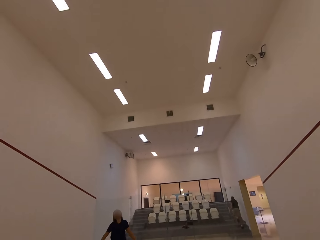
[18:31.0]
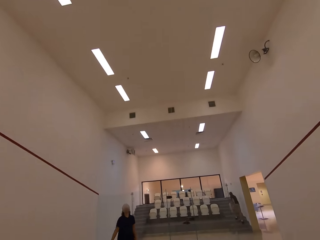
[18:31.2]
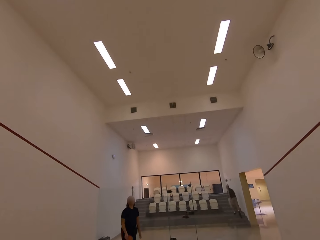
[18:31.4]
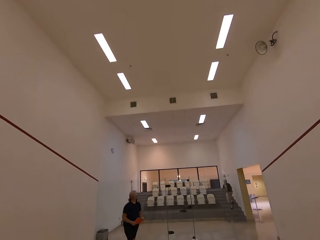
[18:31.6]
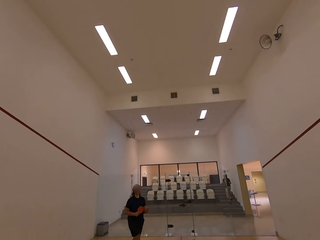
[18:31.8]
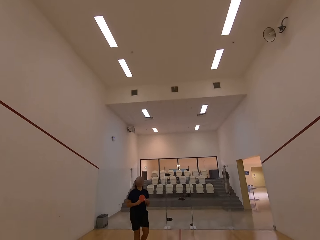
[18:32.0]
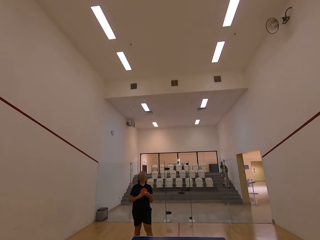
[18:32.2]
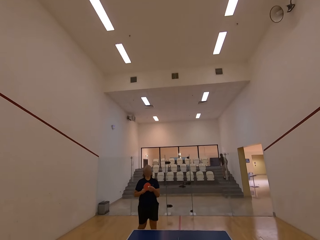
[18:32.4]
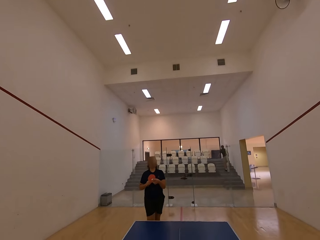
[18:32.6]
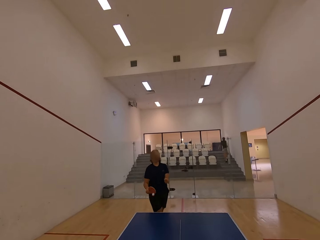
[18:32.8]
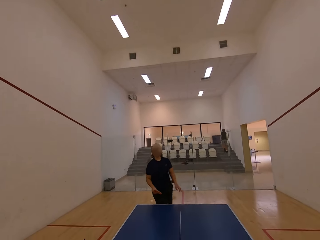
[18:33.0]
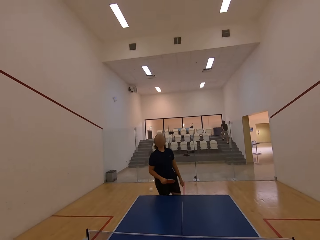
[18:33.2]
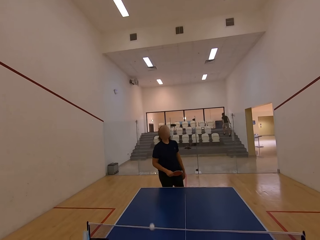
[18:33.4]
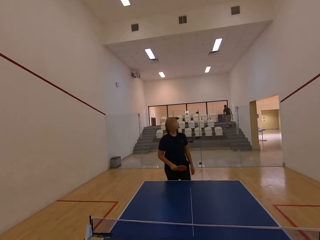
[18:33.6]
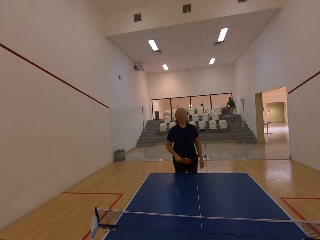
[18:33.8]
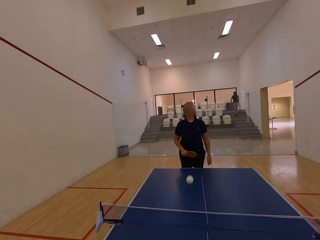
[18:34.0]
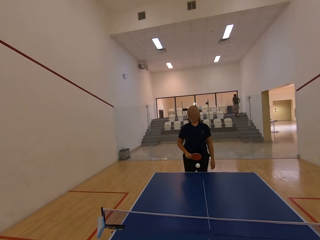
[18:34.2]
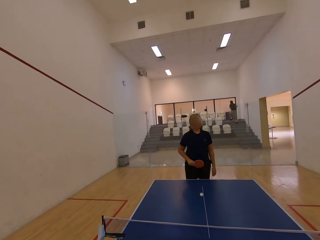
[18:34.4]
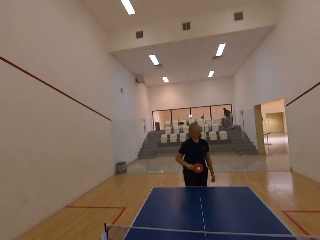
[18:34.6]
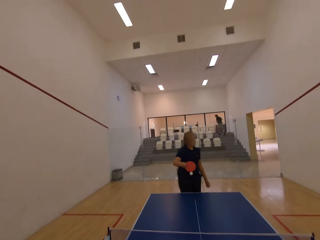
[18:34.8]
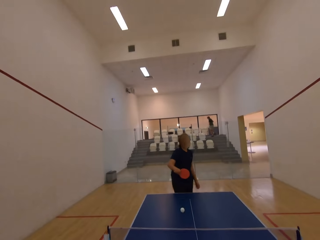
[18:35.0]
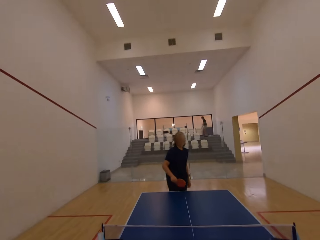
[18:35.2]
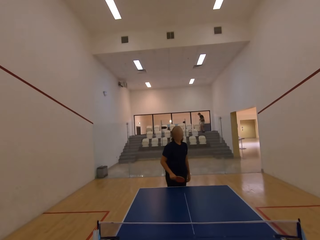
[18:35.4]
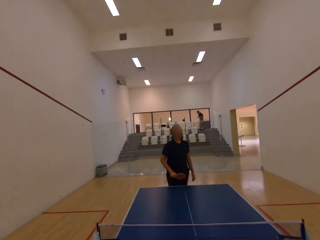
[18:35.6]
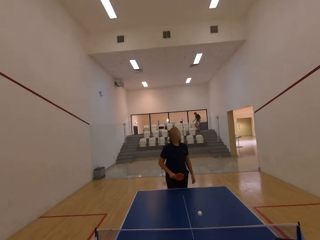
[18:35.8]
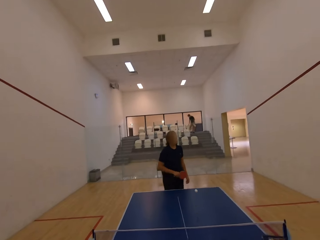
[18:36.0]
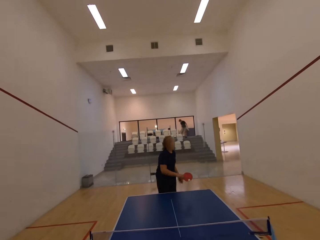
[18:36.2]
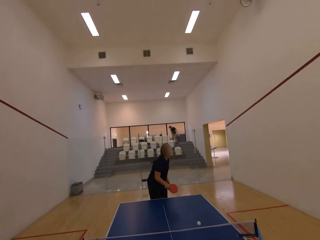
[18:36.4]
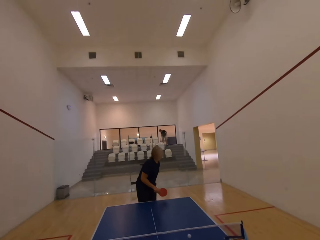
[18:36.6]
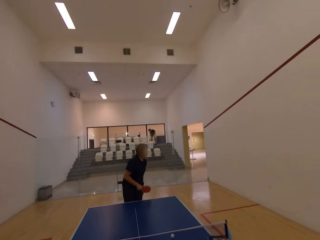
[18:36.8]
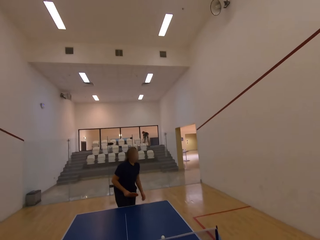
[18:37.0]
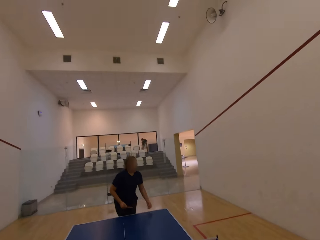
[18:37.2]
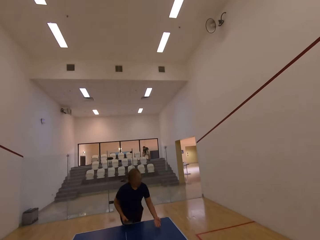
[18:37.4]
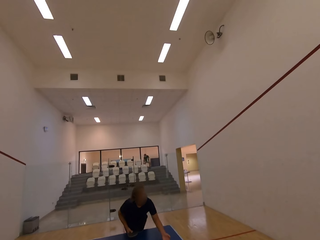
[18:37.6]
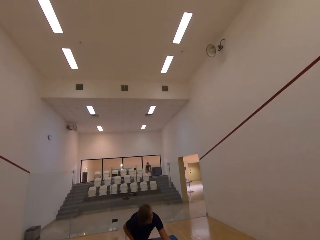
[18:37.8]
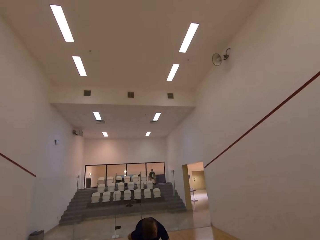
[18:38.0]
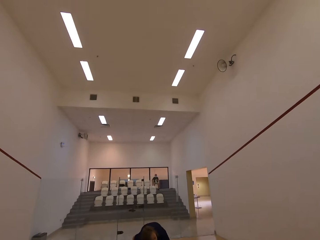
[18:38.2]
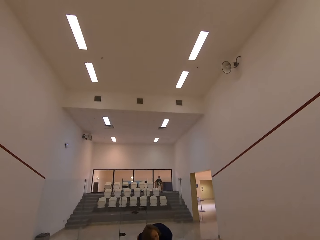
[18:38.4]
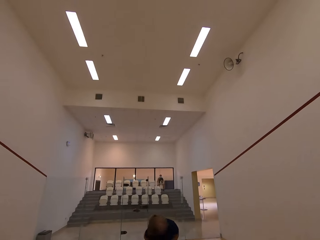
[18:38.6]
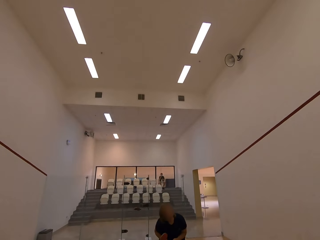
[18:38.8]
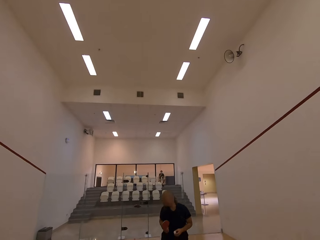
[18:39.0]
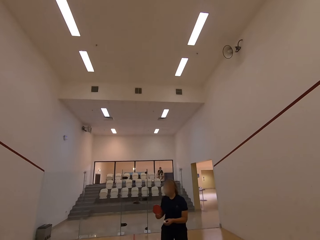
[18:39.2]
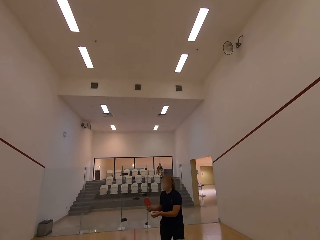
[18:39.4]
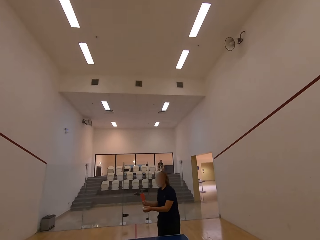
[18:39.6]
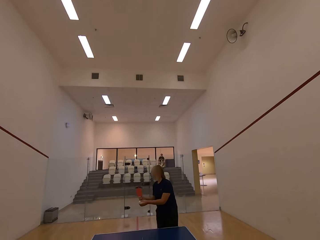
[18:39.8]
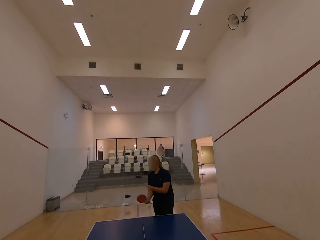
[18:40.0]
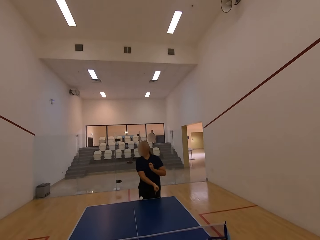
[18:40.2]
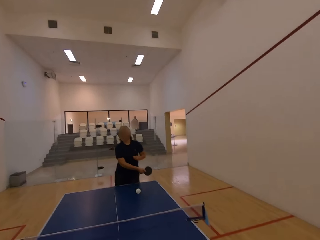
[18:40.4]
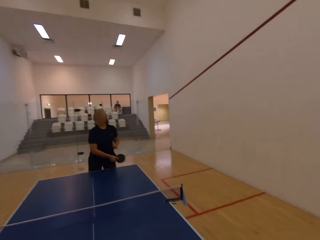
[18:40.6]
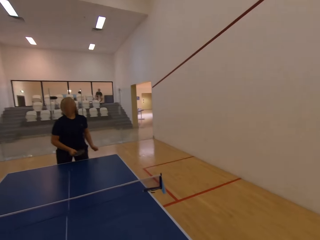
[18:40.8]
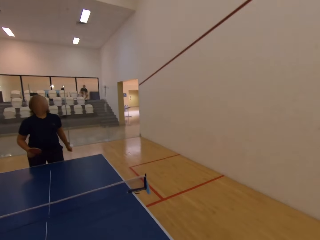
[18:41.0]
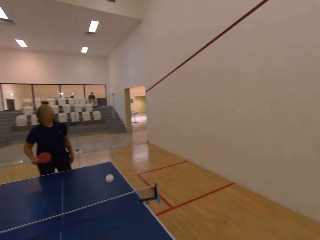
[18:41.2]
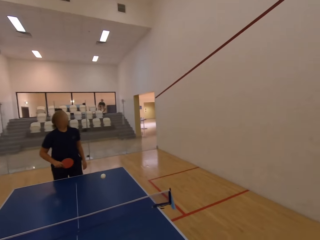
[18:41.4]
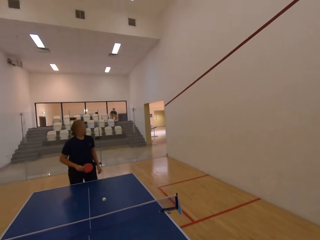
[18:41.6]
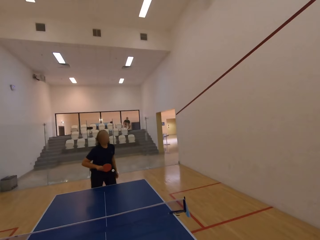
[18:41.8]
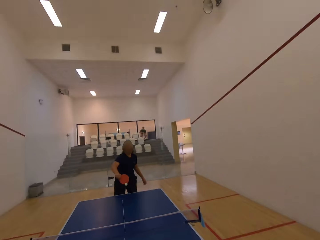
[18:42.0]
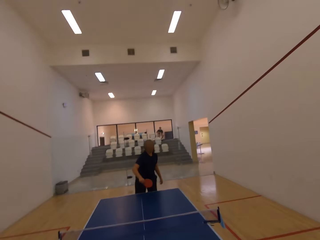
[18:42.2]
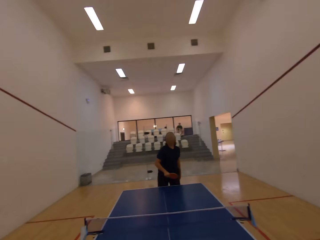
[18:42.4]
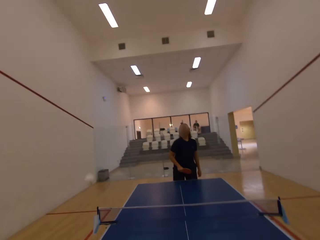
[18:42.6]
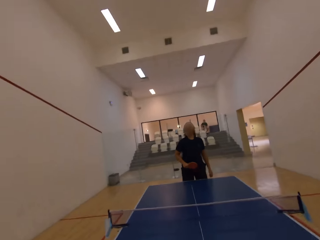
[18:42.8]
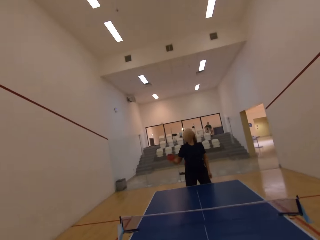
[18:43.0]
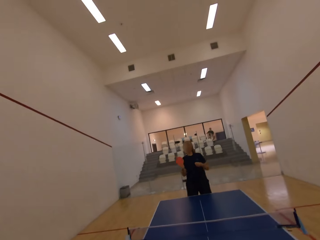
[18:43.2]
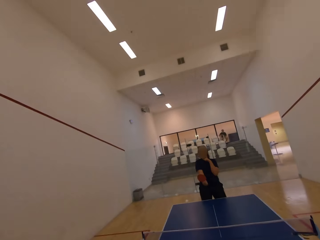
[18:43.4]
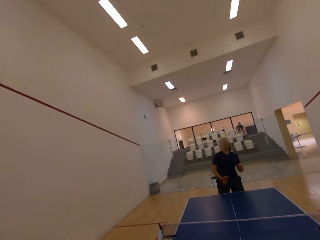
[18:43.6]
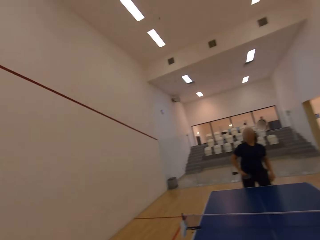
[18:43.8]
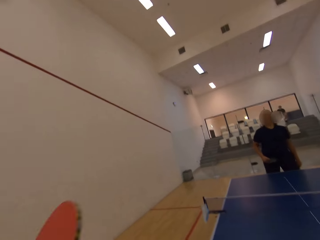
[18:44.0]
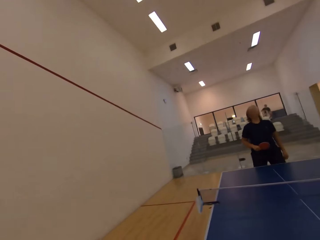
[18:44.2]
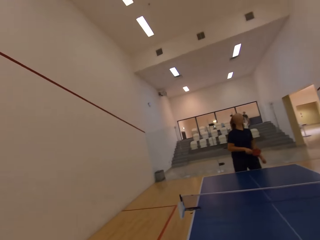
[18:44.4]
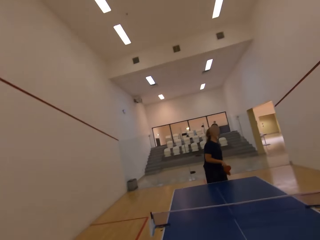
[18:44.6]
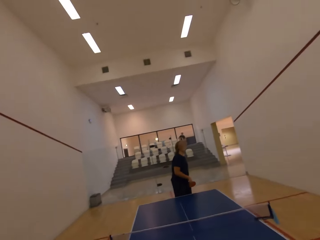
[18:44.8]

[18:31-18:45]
A man walks towards the camera wearer. The man serves a tennis ball in the room. The camera wearer plays table tennis with the man. The man serves the tennis ball in the room. The camera wearer plays table tennis with the man.

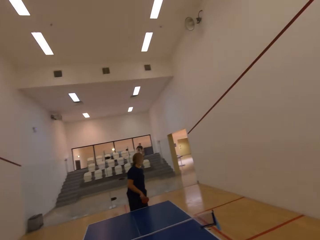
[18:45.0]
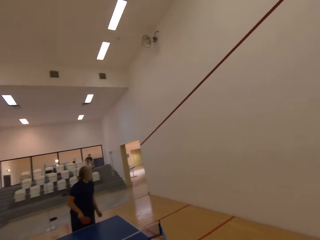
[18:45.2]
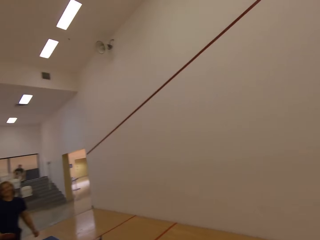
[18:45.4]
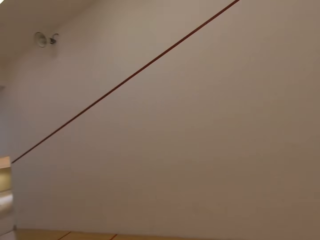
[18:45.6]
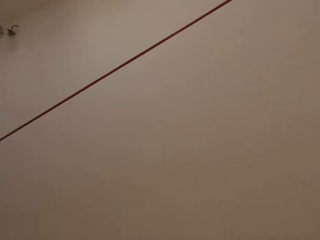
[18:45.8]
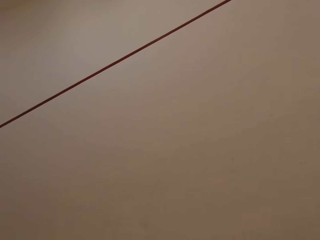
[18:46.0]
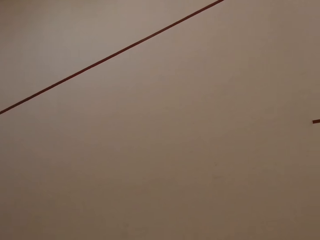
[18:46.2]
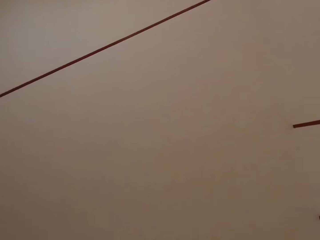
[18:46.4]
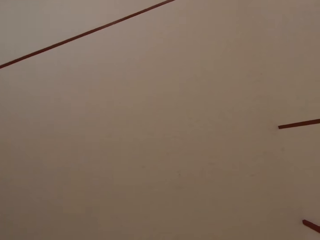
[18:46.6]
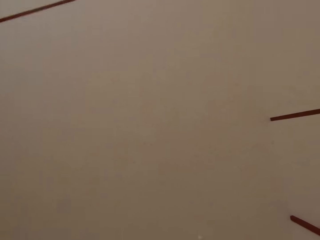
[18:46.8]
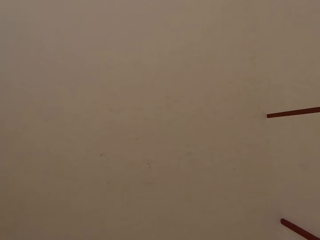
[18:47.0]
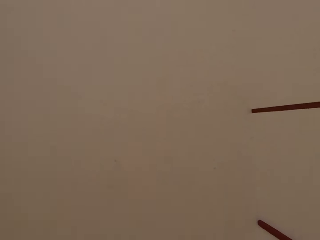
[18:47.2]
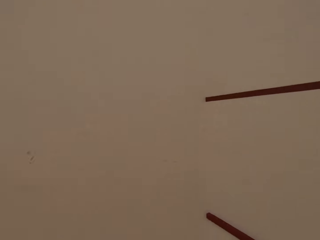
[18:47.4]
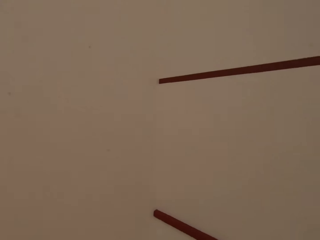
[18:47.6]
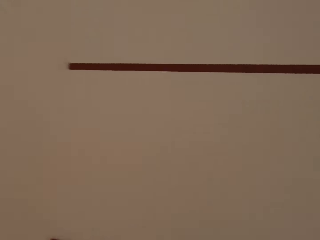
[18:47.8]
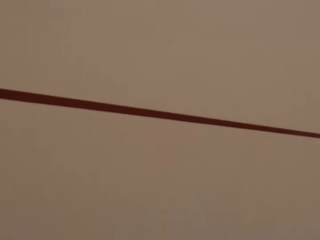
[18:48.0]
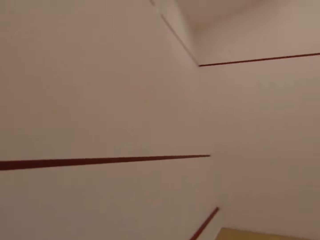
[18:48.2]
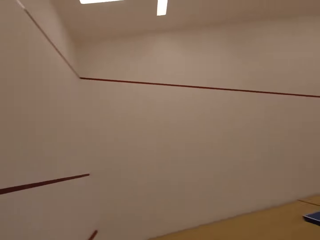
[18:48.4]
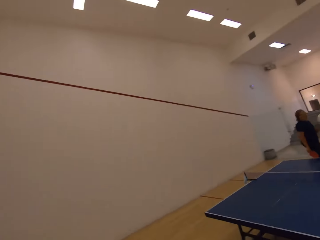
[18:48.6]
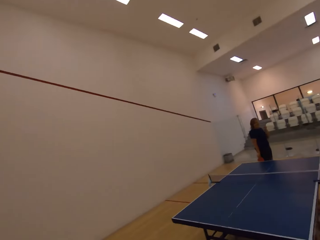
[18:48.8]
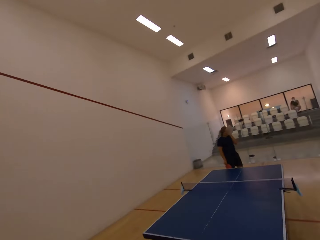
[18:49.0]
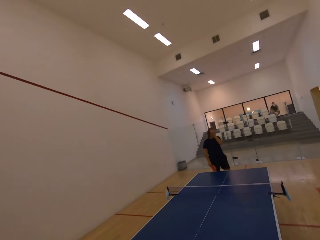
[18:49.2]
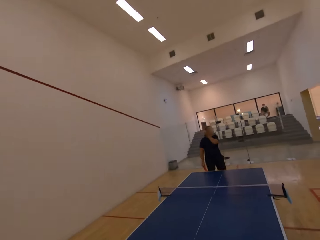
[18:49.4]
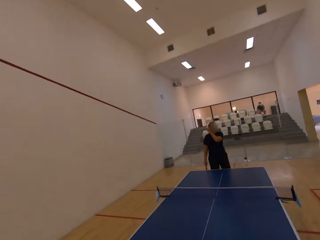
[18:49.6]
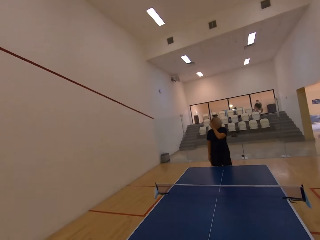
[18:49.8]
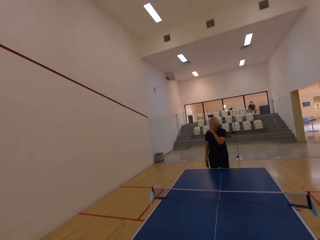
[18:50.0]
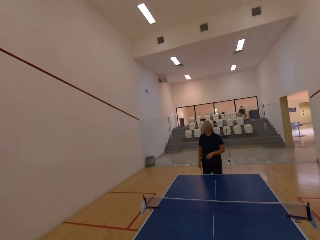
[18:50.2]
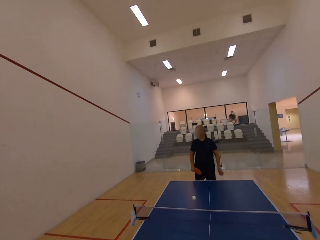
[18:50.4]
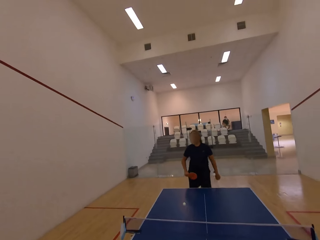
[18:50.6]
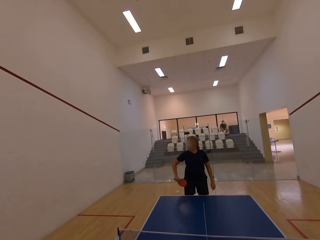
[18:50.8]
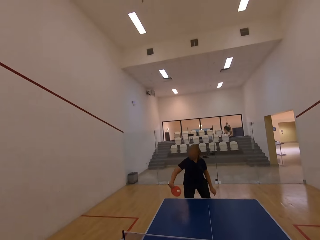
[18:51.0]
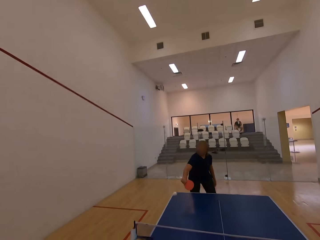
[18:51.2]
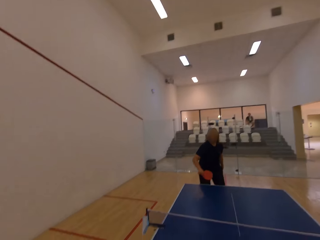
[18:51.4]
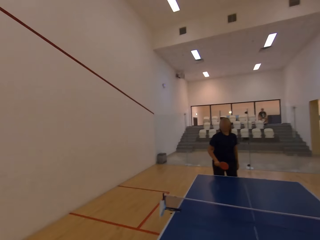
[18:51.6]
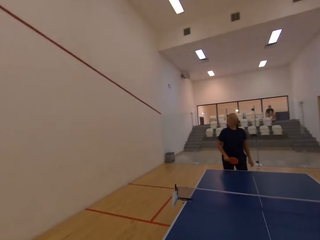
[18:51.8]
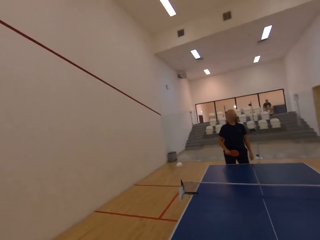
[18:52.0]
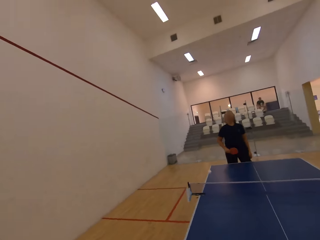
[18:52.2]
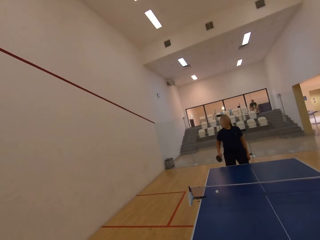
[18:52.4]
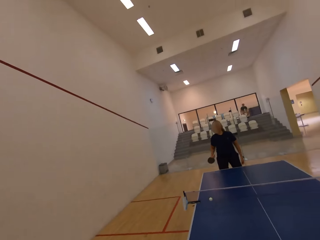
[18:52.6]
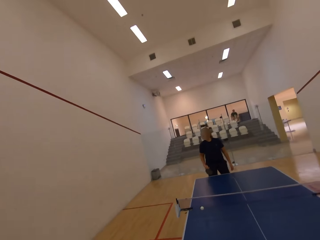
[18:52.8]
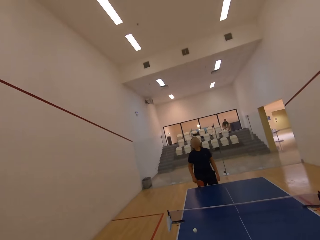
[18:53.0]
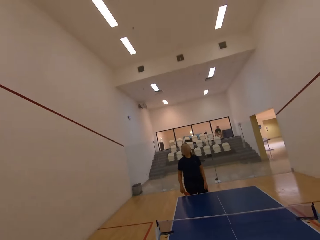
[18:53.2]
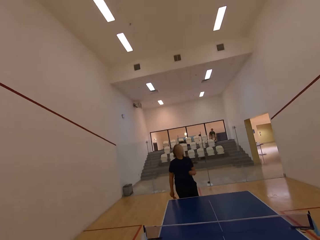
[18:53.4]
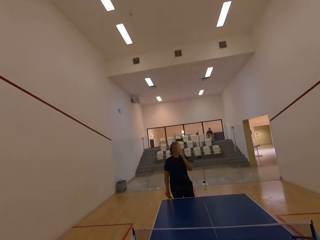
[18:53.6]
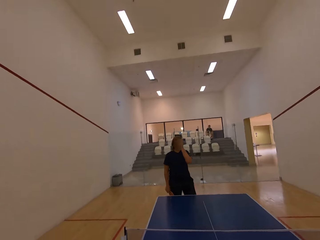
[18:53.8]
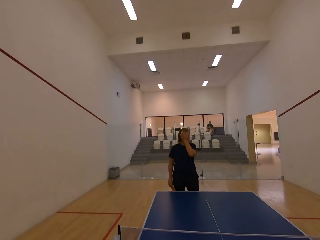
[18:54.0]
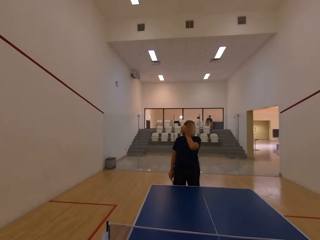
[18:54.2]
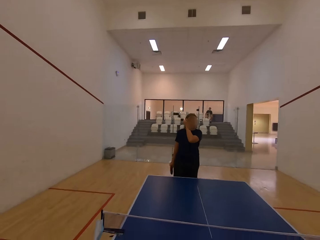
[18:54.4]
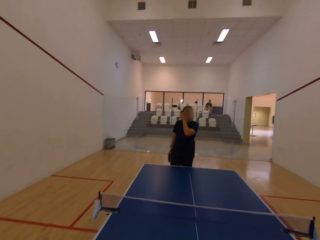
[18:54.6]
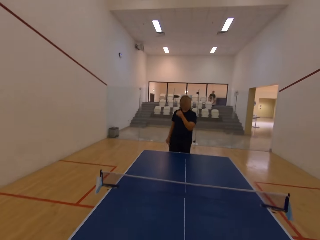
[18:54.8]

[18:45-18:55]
The camera wearer walks towards the wall and walks around the room. They turn towards the table and walk towards the table. They play ping pong with a man and serve a tennis ball in the room.
